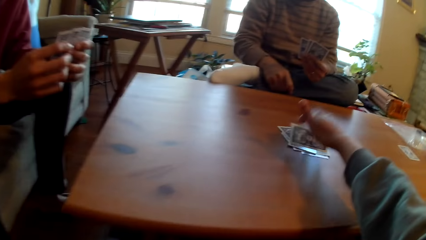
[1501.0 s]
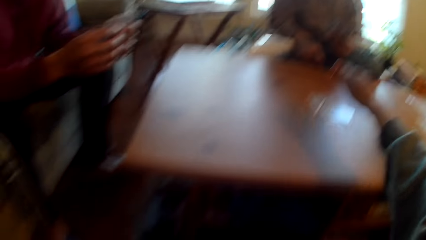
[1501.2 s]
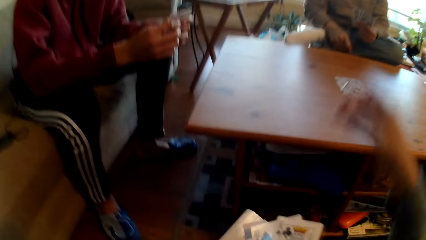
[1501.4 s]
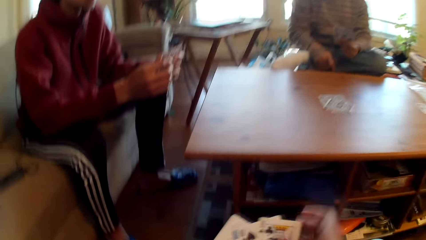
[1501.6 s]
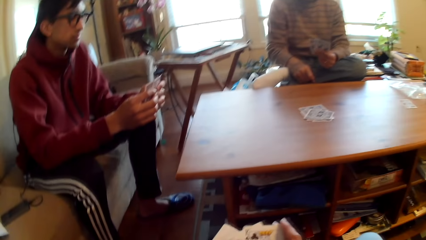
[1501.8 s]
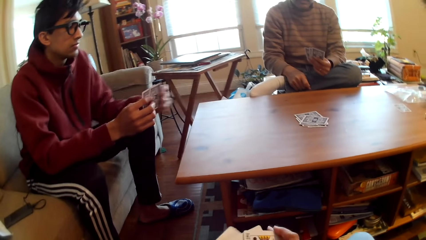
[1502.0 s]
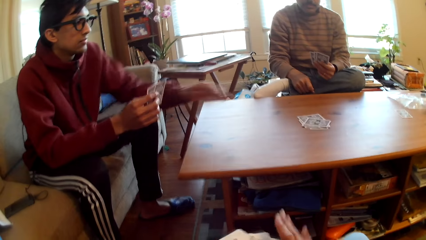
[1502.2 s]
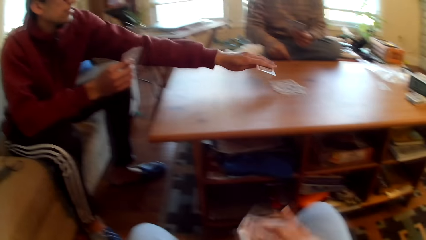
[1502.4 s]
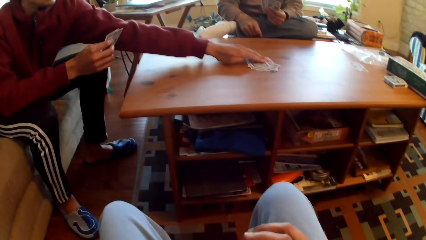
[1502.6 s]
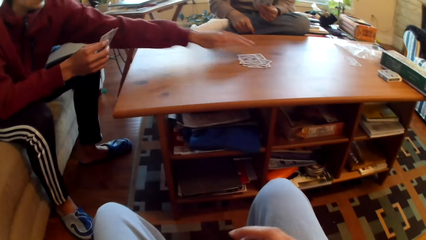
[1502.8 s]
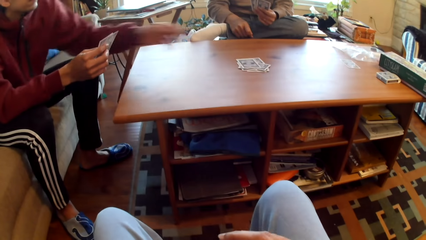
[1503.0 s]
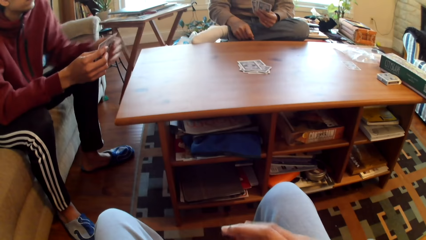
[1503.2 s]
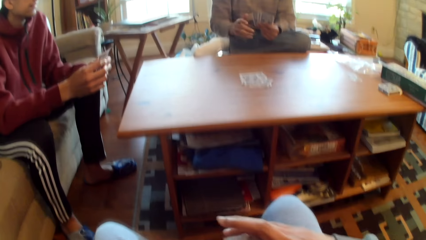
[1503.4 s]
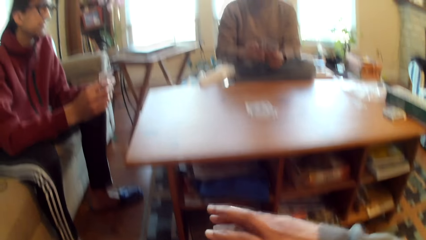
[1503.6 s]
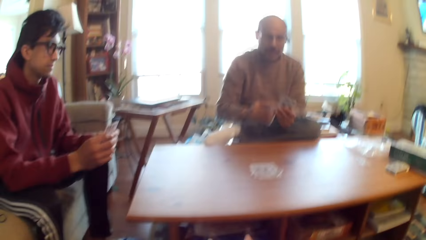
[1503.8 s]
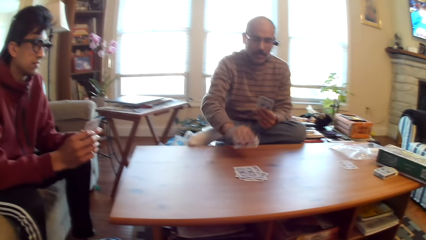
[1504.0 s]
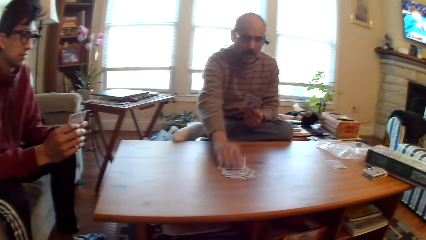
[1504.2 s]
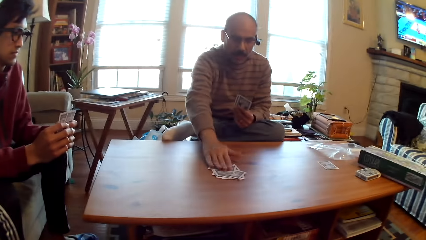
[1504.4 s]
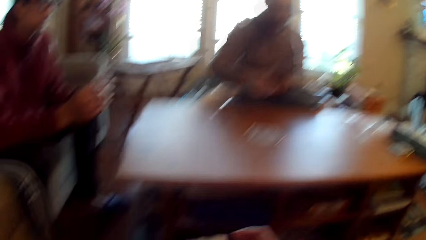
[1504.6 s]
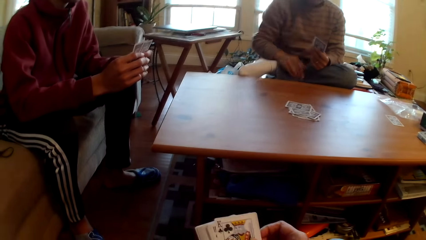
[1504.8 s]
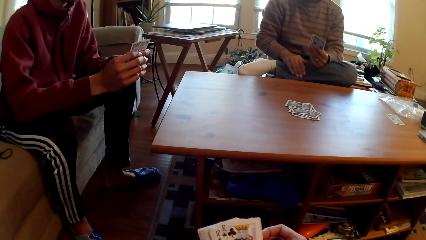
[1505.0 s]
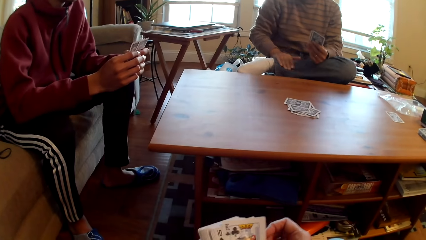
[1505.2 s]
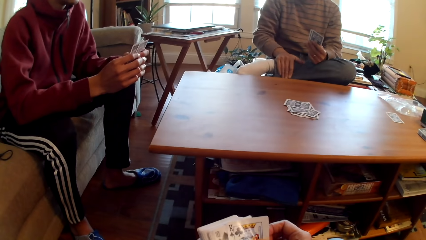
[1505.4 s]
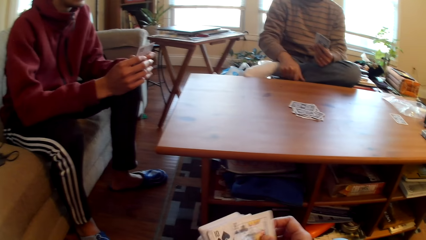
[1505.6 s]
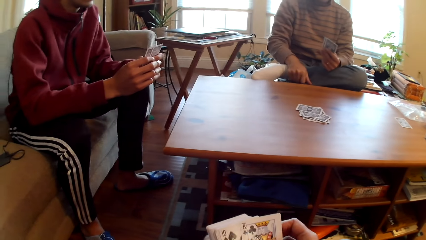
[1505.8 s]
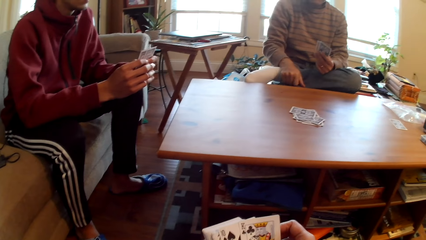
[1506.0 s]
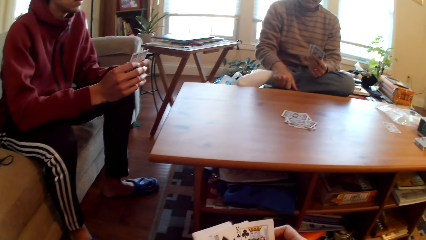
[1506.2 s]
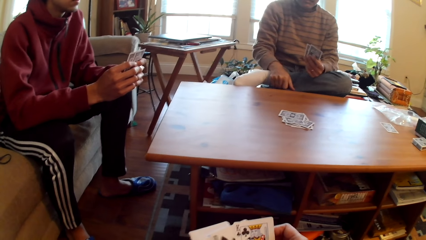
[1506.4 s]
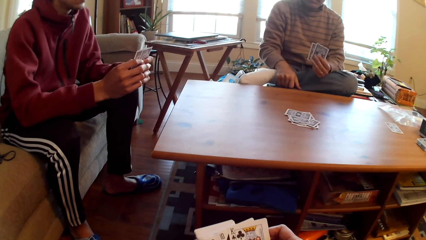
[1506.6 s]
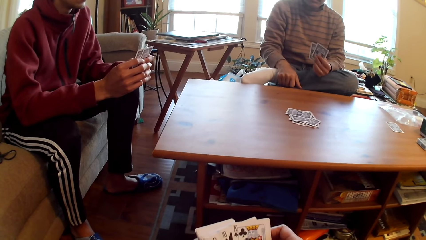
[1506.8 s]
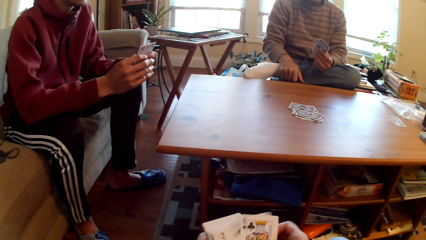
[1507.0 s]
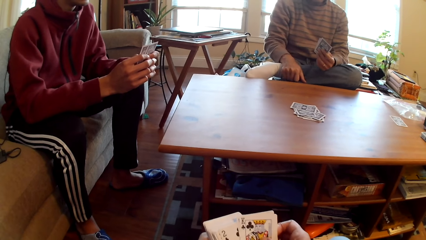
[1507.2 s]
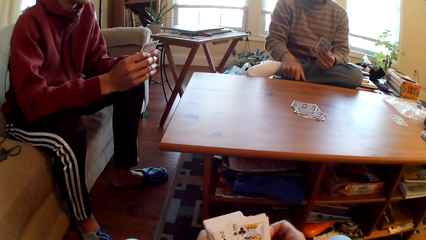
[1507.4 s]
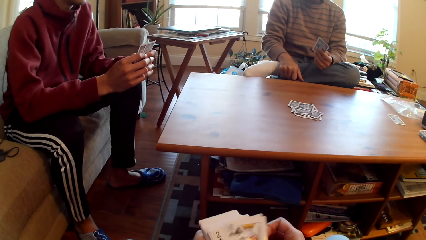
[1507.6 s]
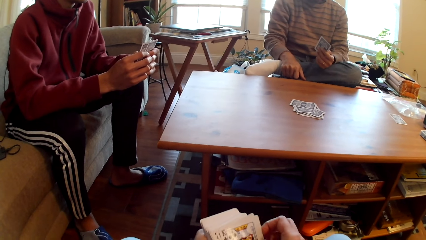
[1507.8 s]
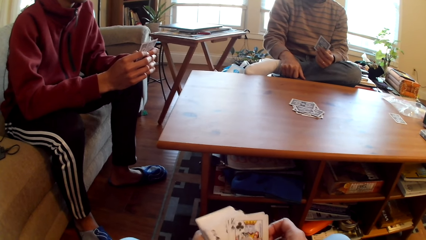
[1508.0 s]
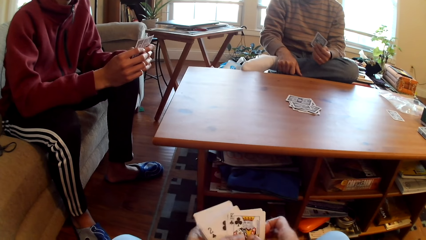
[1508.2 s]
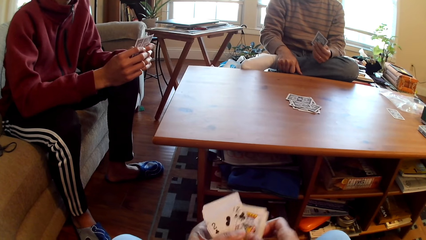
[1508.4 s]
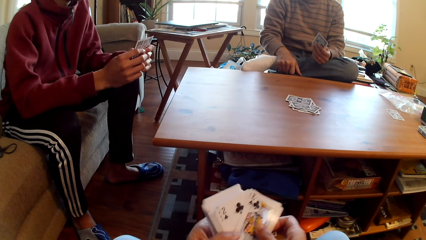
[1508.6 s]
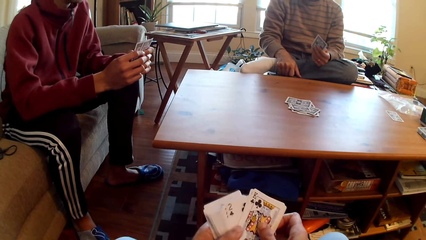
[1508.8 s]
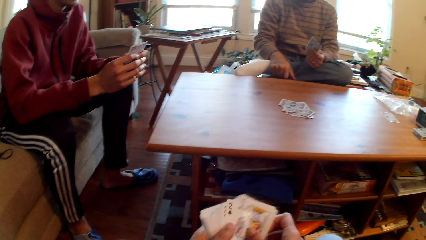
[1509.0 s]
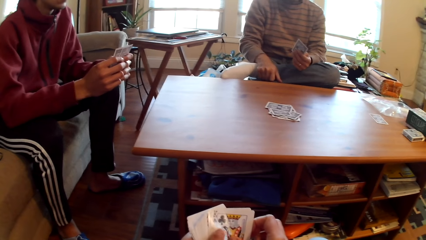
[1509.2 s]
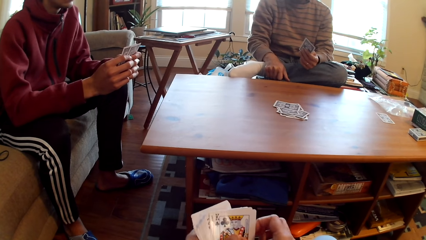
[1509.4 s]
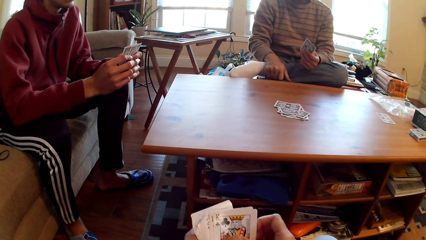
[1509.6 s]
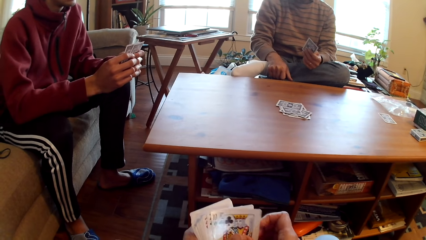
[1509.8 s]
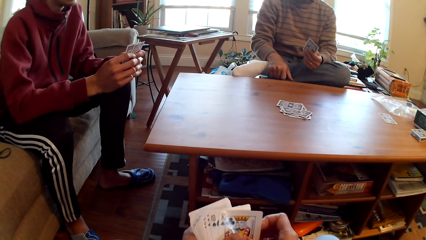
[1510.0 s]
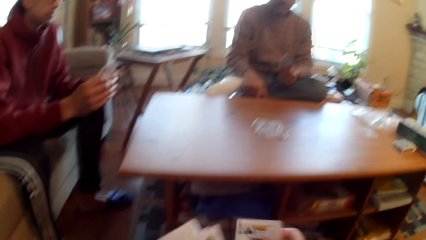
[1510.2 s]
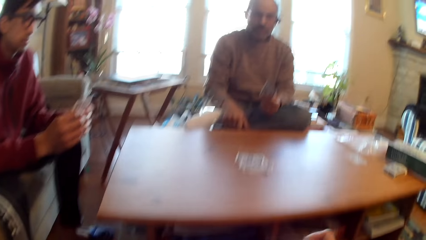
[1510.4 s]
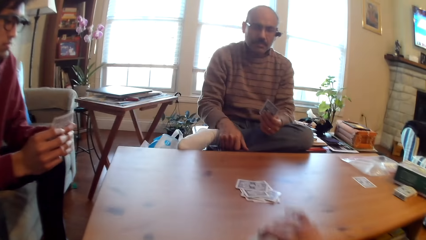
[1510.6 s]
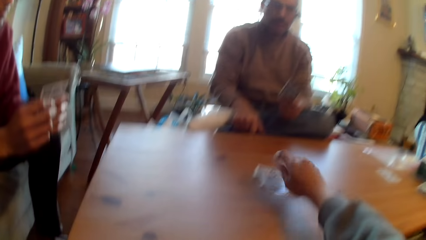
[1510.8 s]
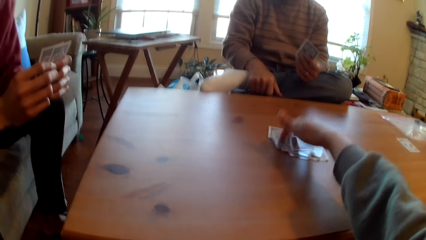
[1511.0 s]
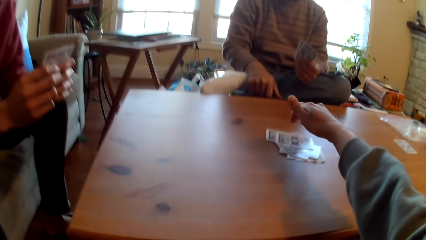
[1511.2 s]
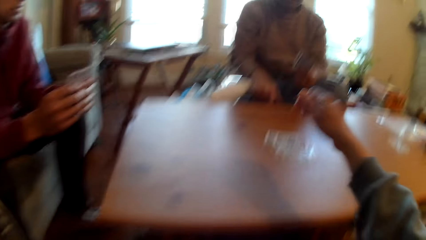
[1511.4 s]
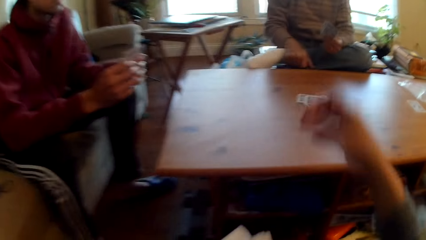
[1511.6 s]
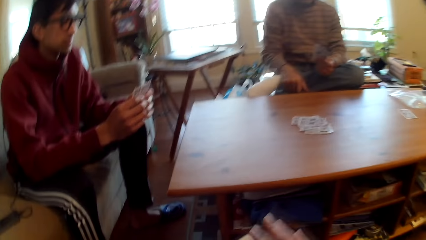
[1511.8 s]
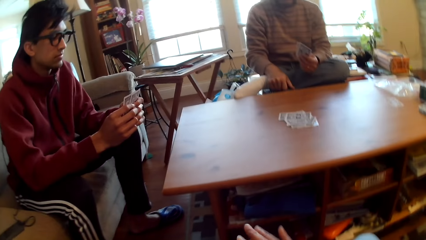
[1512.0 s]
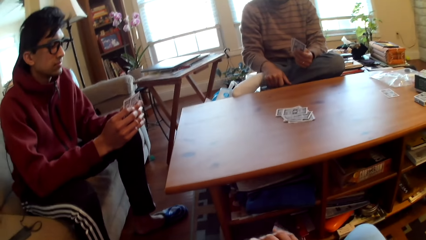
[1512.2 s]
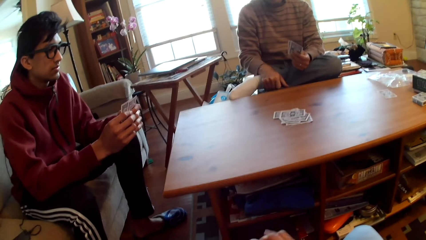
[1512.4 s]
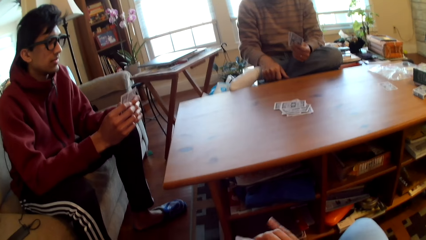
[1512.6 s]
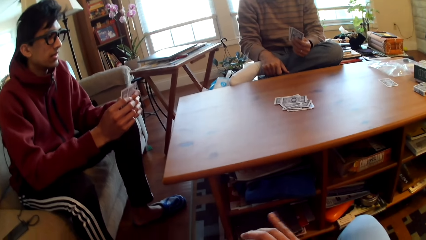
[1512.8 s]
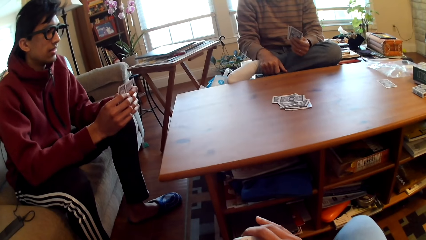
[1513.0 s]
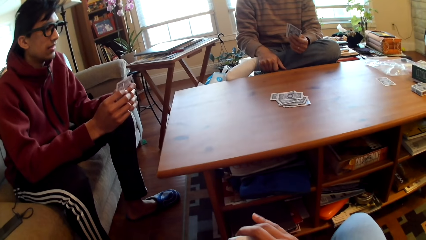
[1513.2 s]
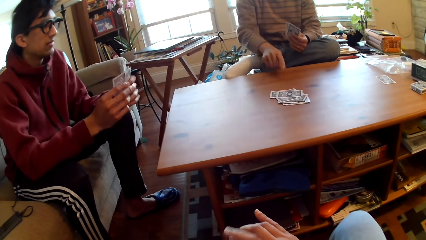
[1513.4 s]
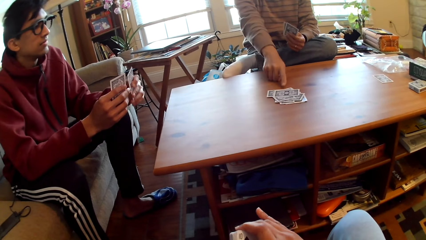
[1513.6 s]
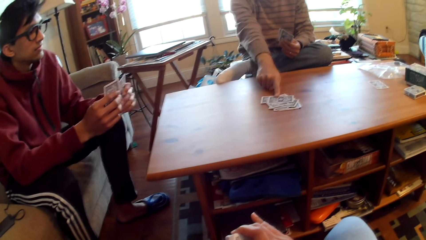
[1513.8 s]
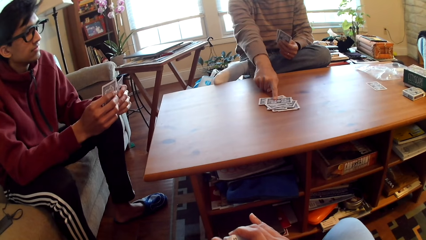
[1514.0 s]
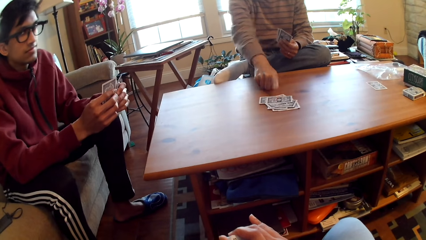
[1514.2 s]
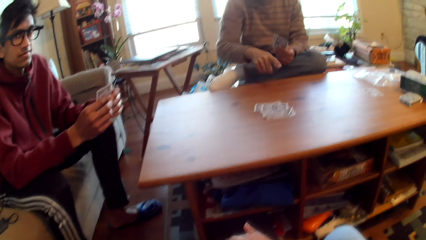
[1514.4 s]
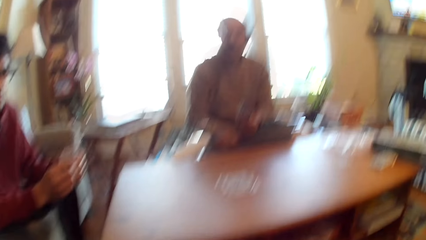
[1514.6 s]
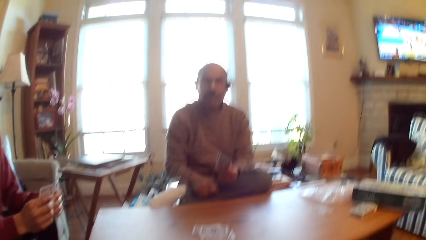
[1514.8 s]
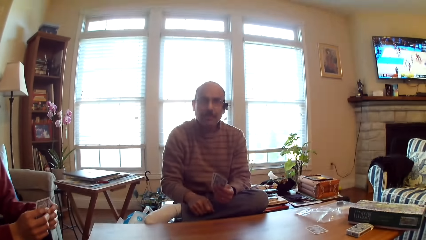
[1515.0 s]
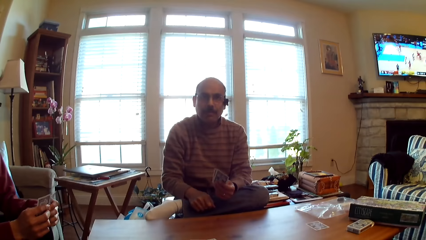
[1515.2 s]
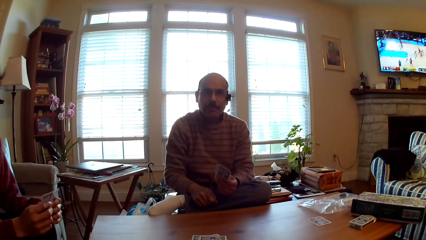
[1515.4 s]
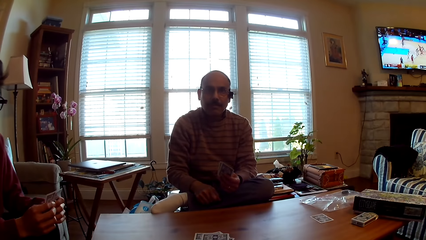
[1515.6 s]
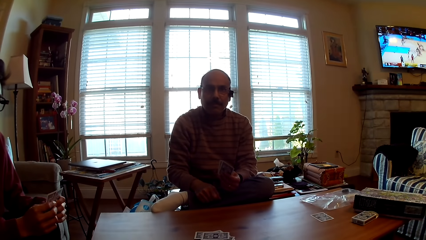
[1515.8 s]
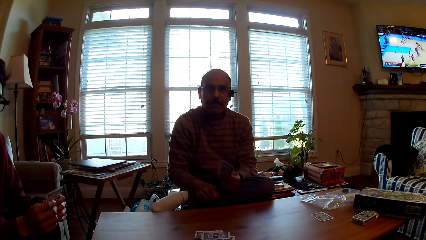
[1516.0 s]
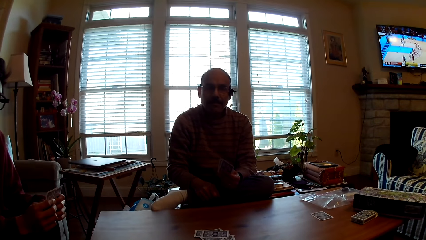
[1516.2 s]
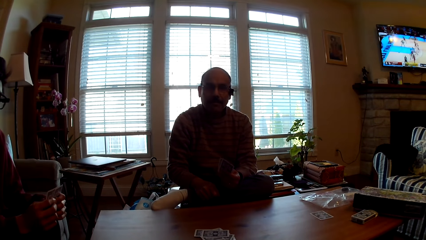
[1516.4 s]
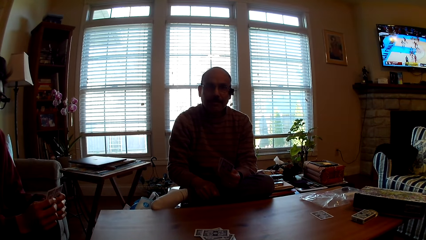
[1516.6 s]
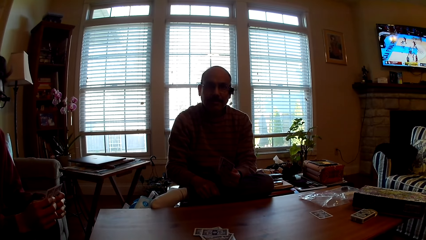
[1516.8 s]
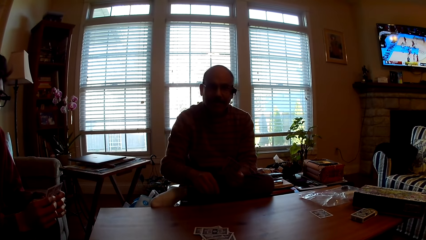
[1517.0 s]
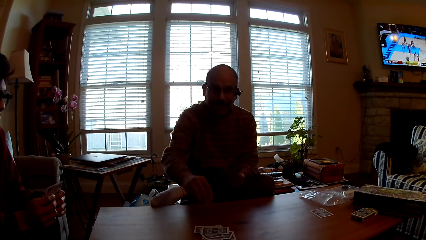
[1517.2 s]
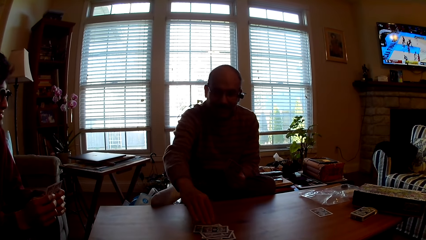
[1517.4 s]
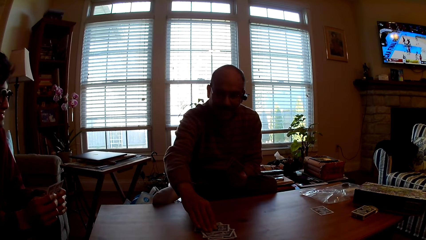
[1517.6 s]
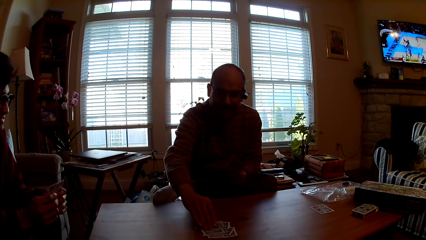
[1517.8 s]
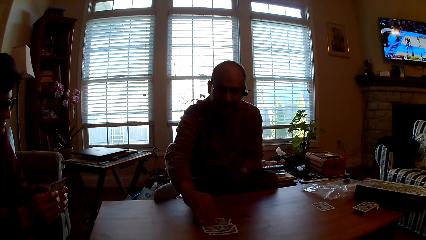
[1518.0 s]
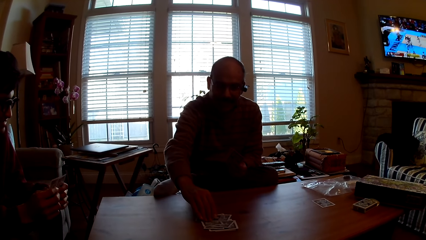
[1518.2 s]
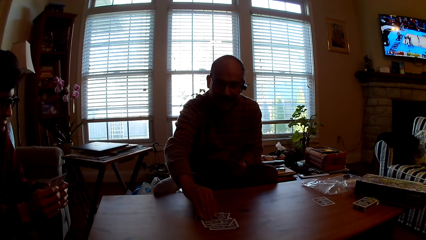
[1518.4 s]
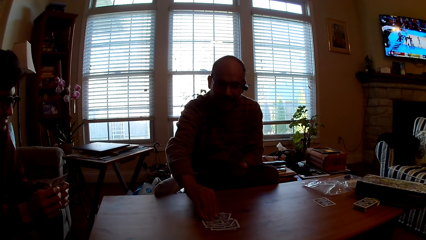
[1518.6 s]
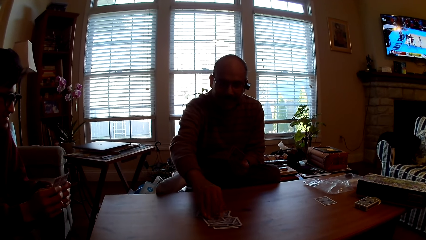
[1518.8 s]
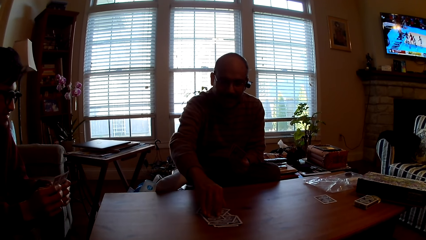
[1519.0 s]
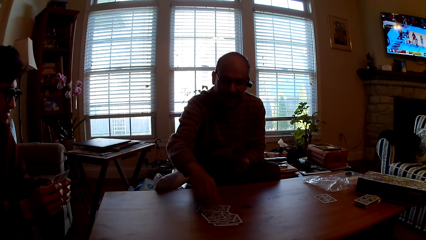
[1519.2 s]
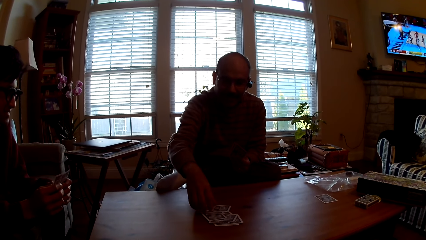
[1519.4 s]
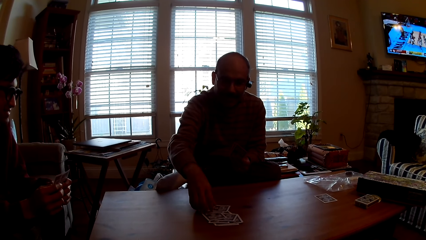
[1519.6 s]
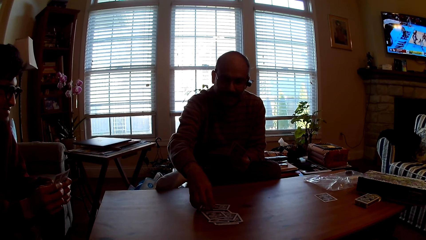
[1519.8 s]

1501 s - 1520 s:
The camera wearer plays cards and puts cards in the table. A person plays poker and puts the card on the table. Another person plays poker, puts the card on the table, and holds the leg. The camera wearer selects cards. They play poker and put cards in the table. The second person points at the cards and touches the card. The second person picks up cards.
